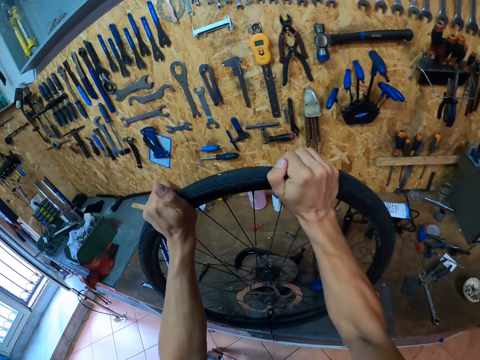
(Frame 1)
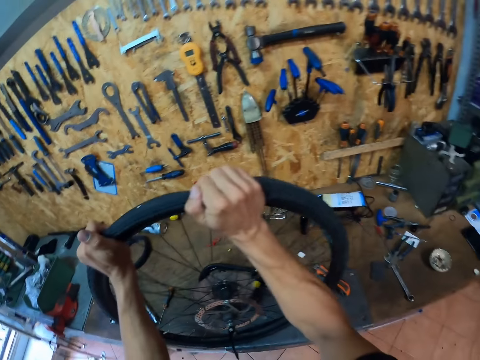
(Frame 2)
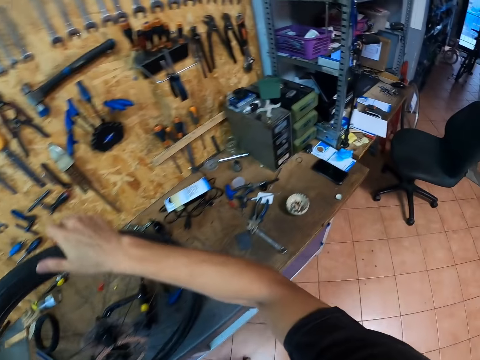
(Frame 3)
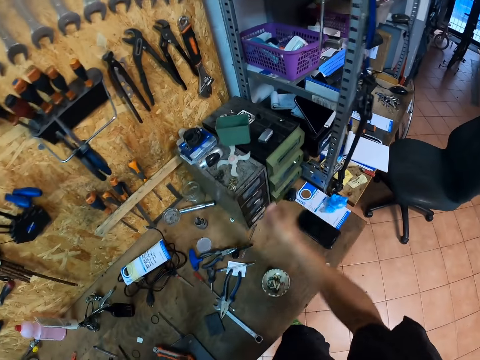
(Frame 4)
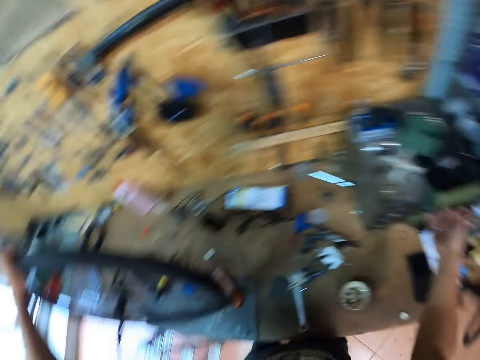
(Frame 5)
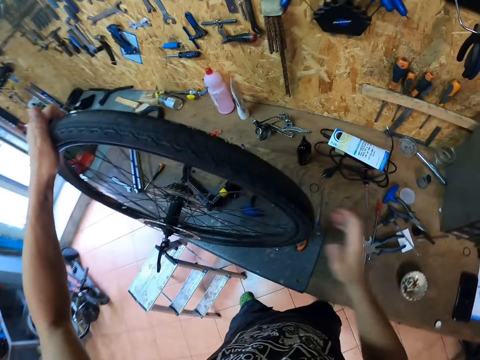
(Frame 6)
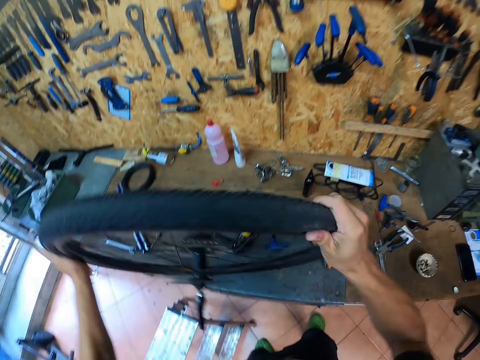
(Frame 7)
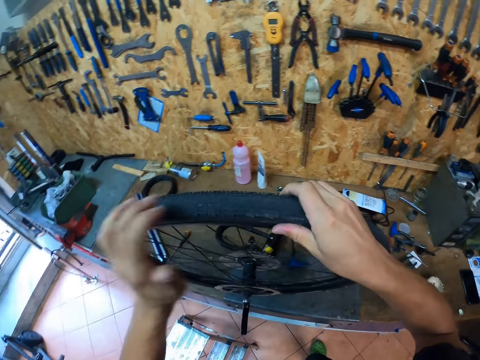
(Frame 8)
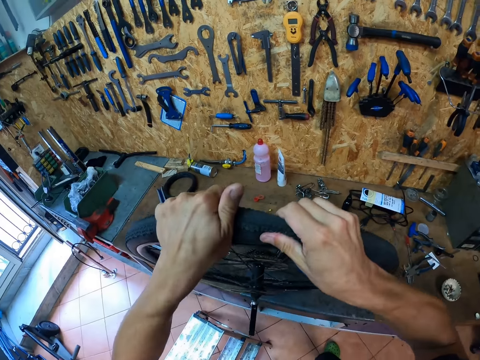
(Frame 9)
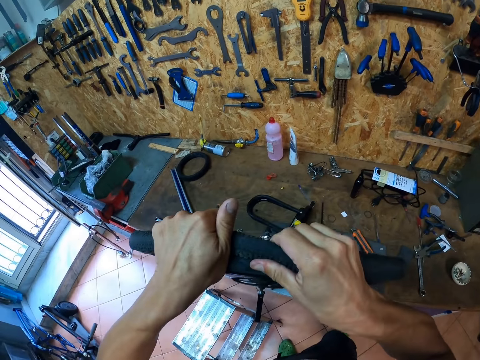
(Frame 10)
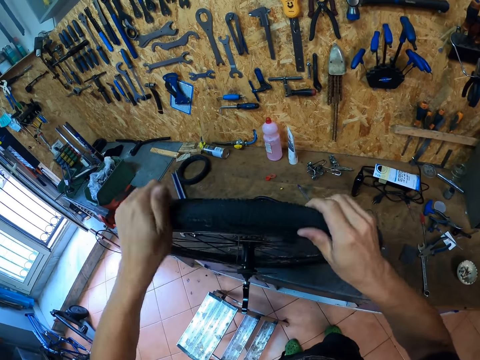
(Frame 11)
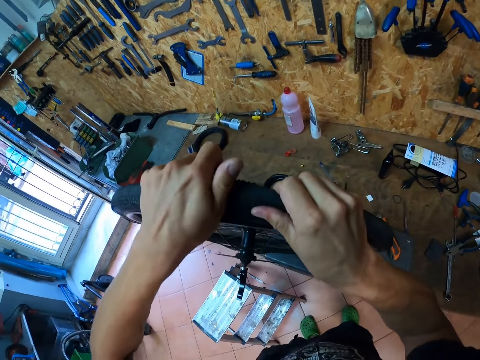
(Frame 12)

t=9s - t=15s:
The camera wearer opens a drawer on the table with his right hand. He pushes the tire tubes from their rim with both hands. He adjusts a wheel on a table.

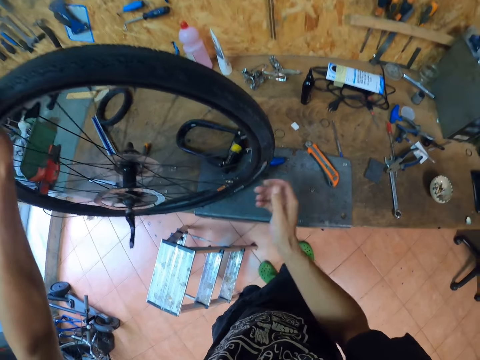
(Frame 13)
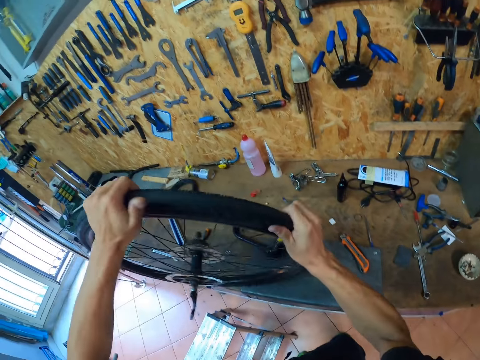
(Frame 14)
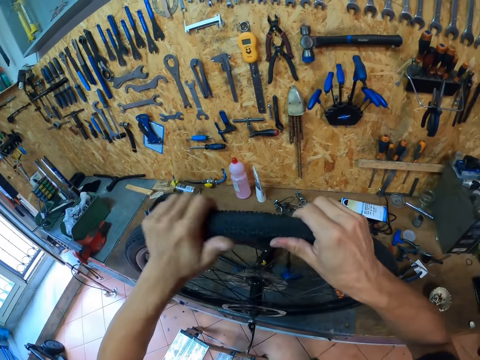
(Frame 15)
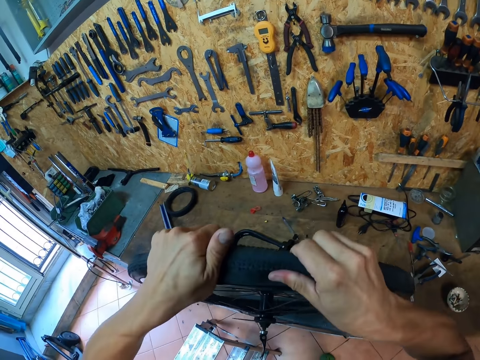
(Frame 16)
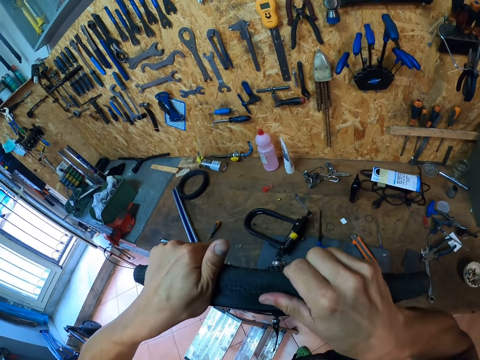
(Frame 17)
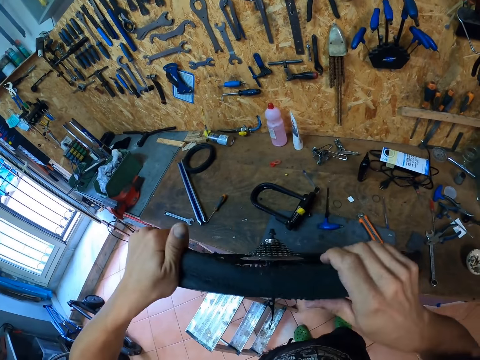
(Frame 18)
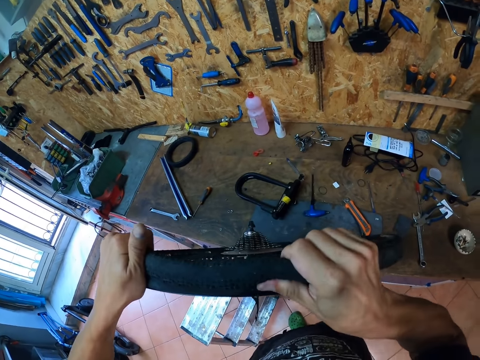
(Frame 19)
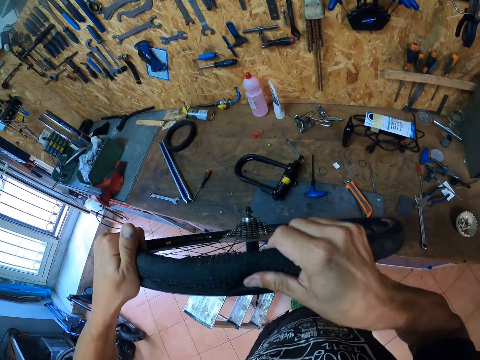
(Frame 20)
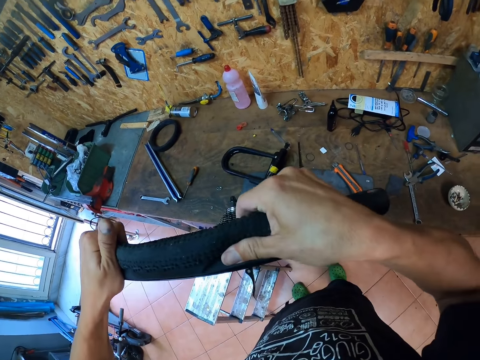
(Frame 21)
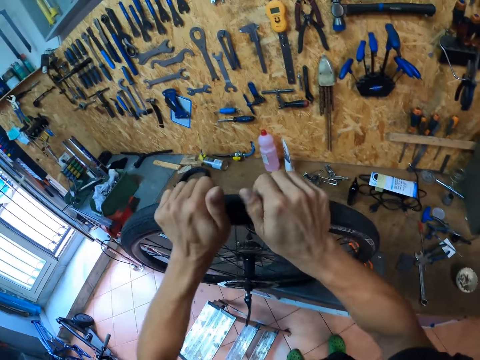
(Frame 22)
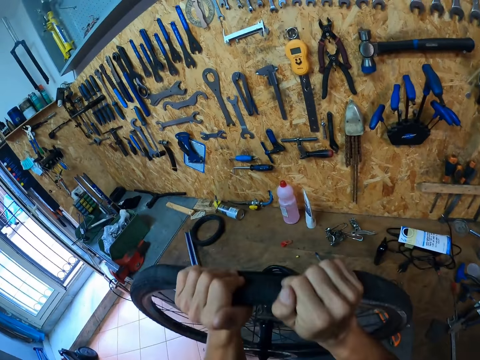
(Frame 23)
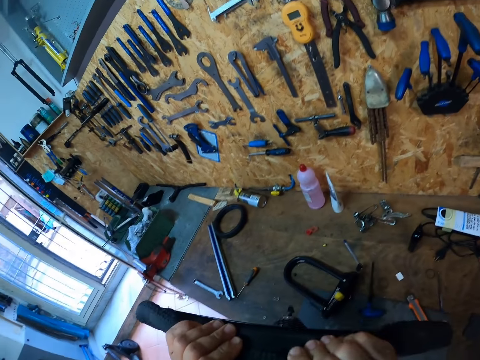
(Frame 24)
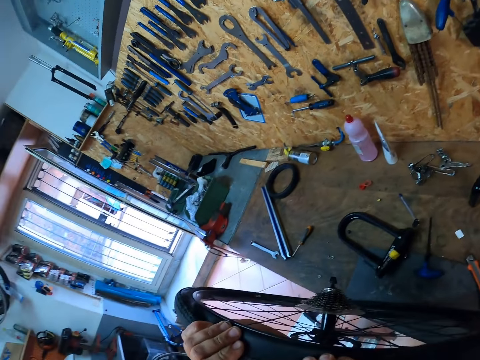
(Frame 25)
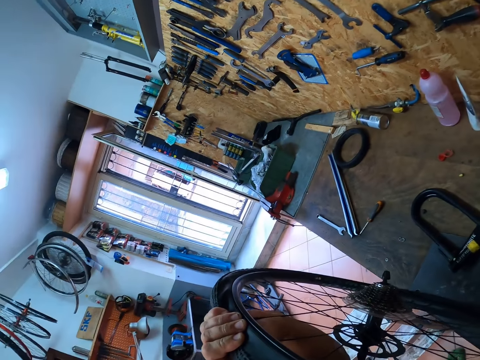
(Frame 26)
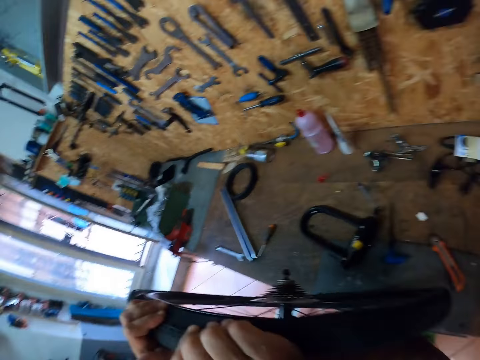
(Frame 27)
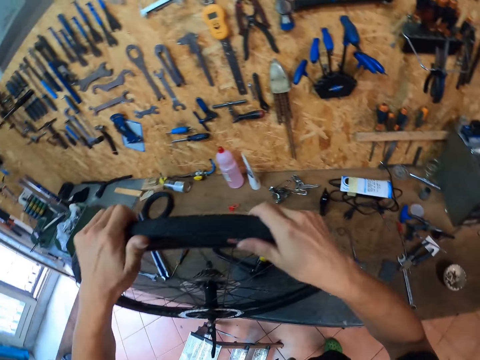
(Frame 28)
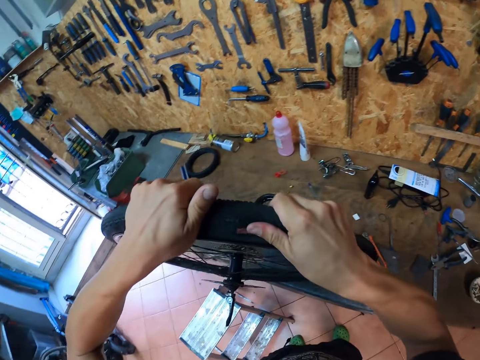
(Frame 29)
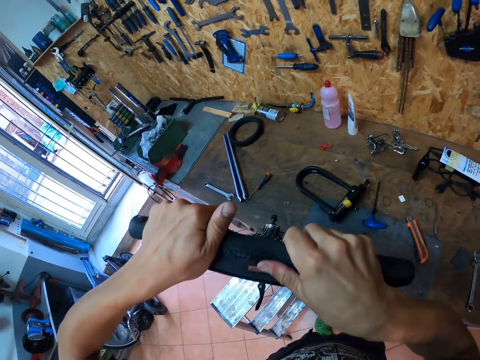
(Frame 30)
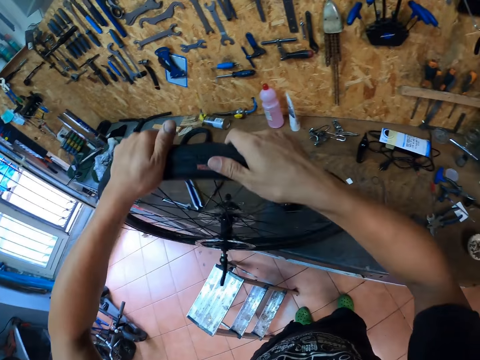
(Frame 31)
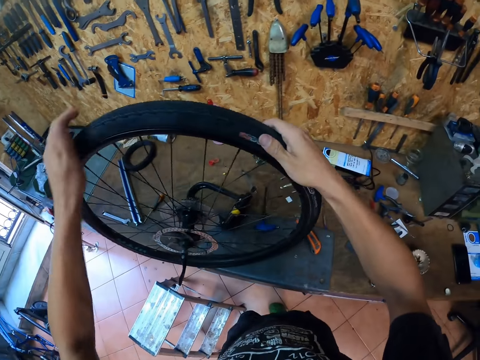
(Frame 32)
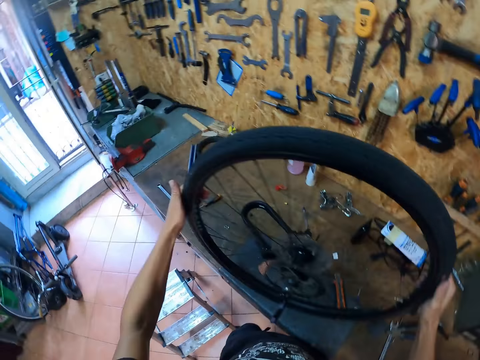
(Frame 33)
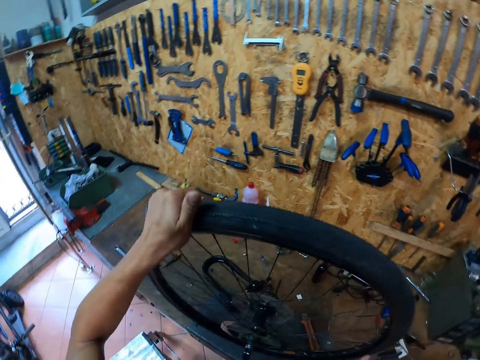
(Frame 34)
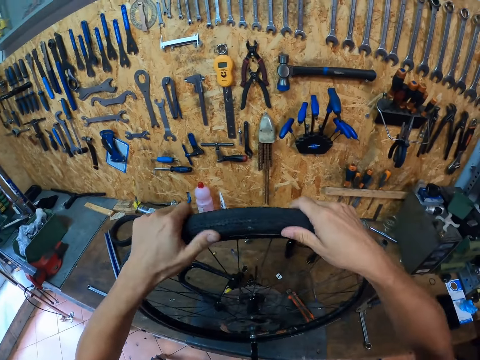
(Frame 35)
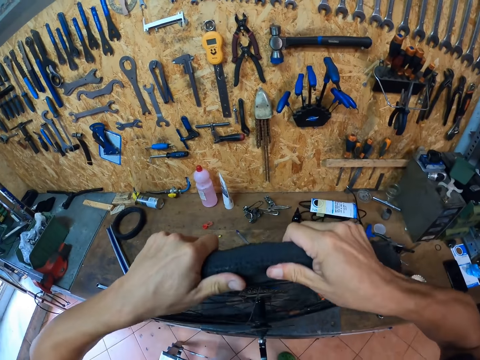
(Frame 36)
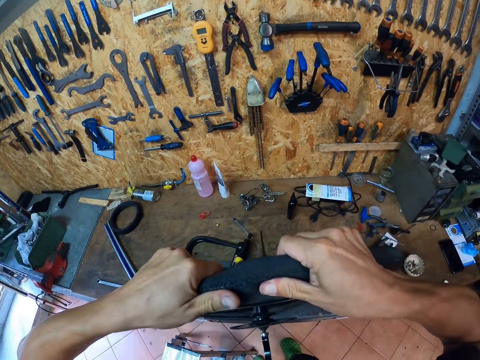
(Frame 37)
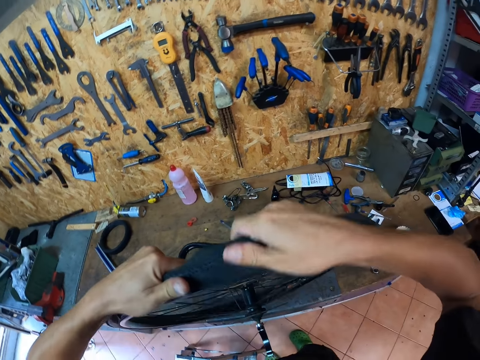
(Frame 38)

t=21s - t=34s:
The camera wearer pushes the tire tubes from their rim with both hands. He adjusts a wheel on a table. He moves the wheel on the table. He adjusts the wheel on the table.

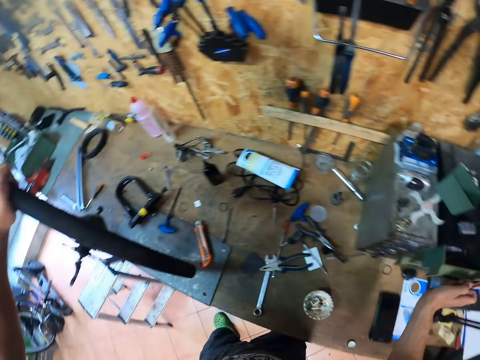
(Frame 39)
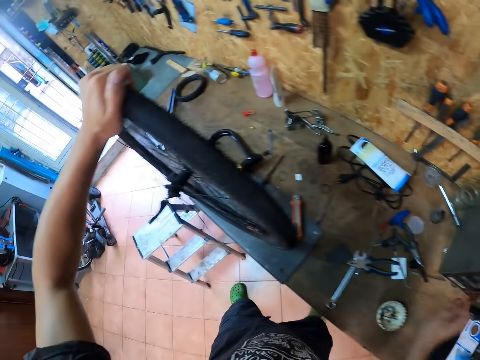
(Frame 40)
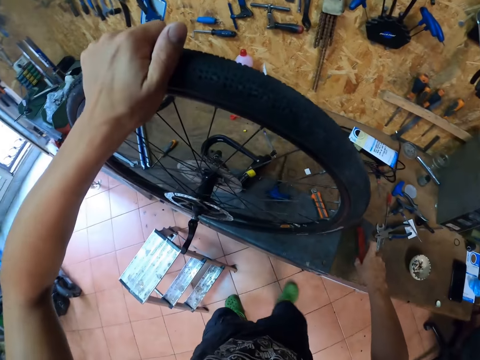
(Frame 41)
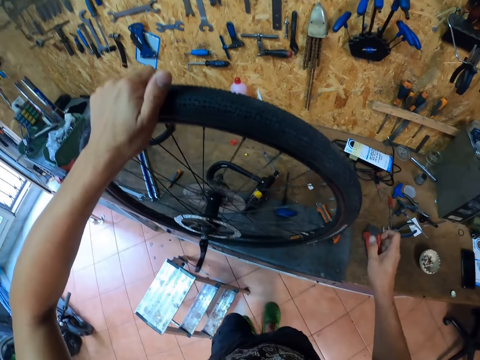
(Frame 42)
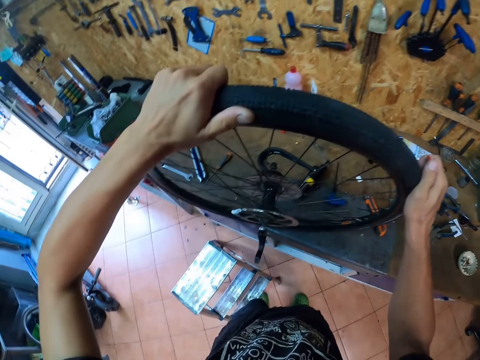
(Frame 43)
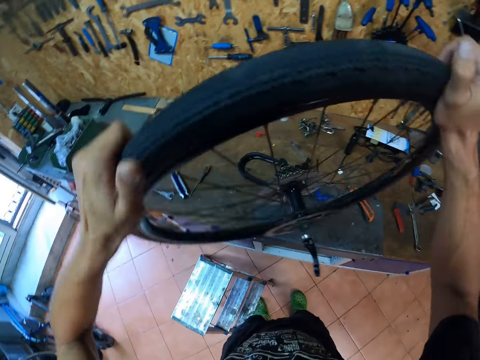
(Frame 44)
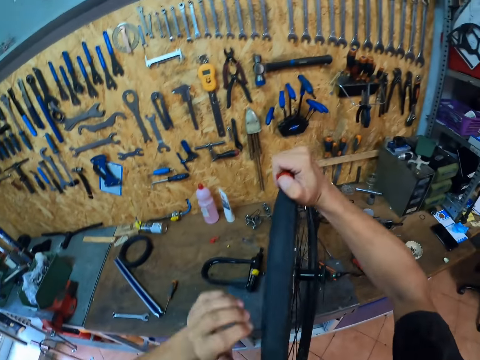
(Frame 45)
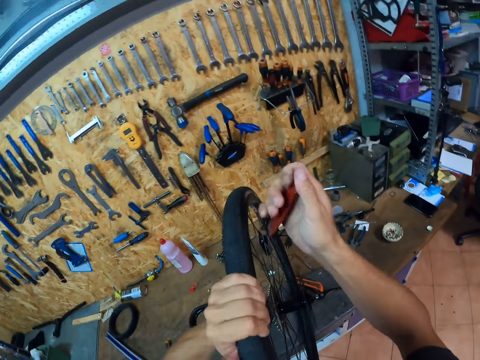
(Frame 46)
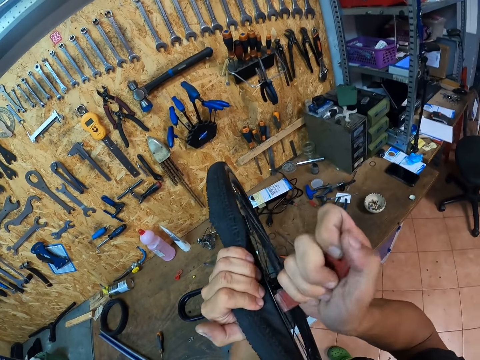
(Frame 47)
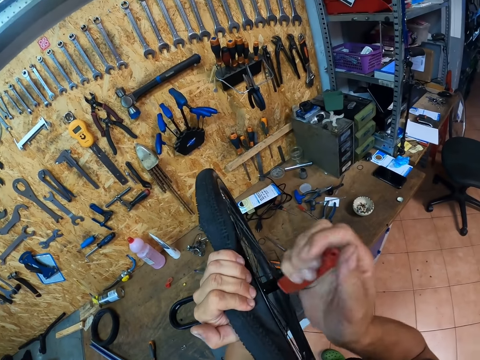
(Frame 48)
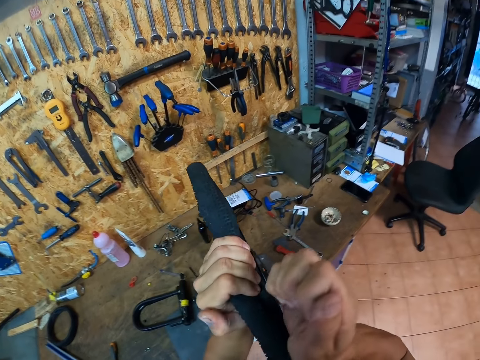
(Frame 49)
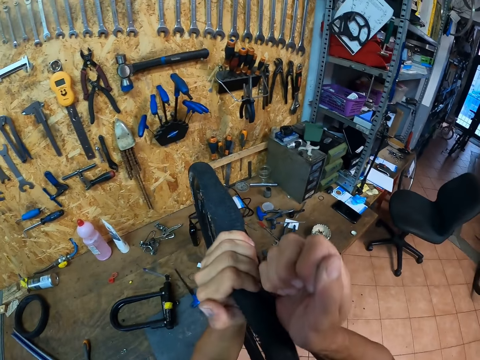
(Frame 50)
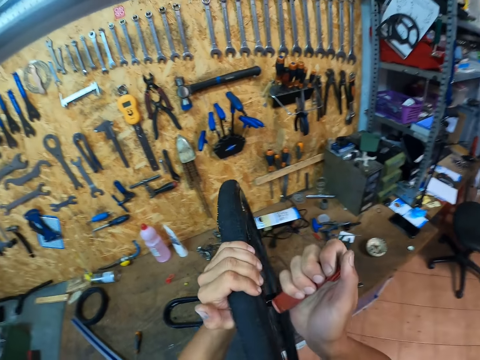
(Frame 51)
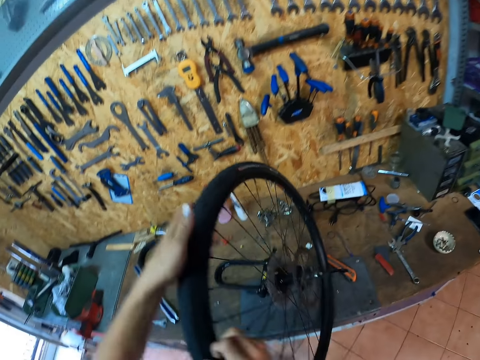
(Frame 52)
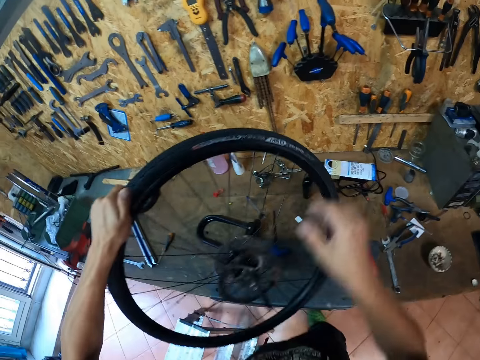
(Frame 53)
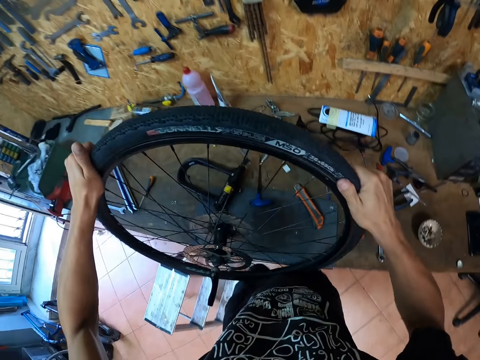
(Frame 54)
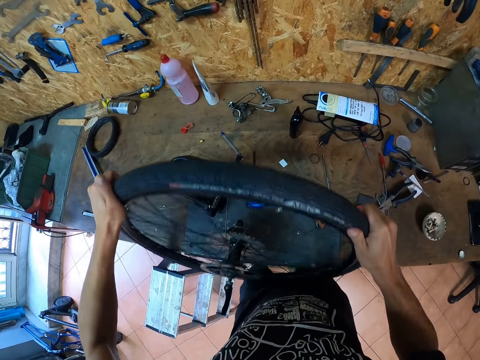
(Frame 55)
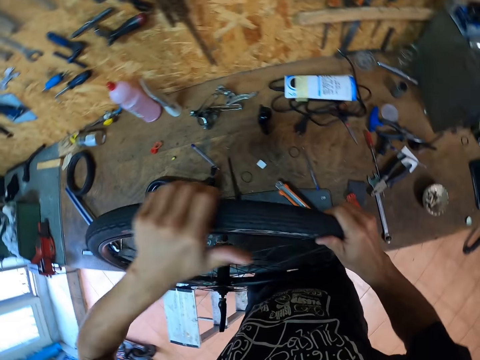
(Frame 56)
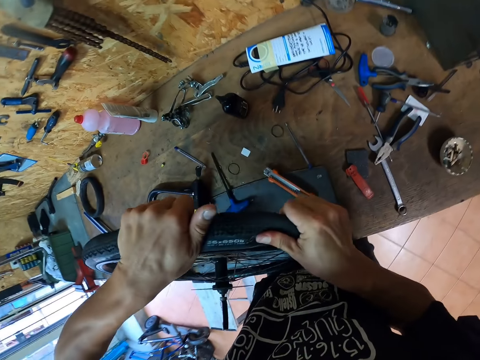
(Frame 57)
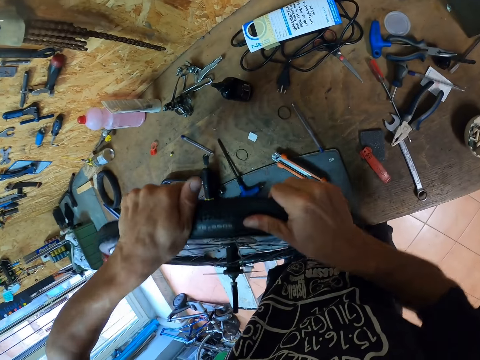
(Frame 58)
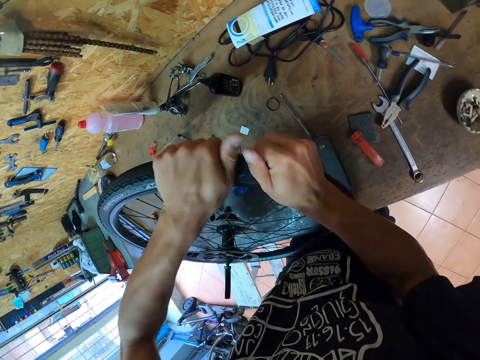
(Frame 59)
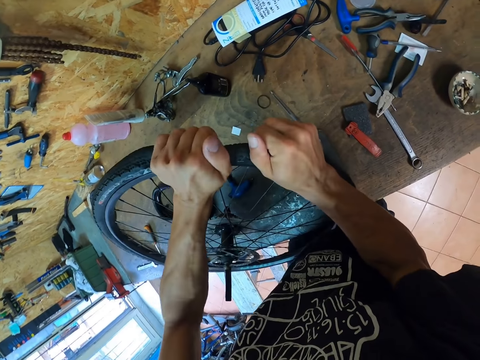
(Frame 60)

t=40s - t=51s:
The camera wearer drops one tire lever on the table with his right hand. He repositions the tire on the table with both hands. He removes the tire tube from the rims with a tire lever in his right hand. He adjusts a wheel on the table.
